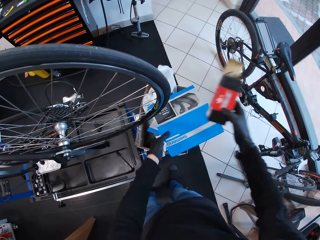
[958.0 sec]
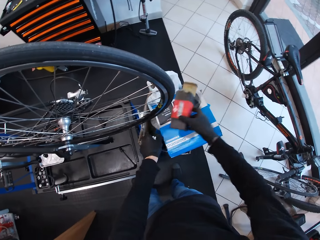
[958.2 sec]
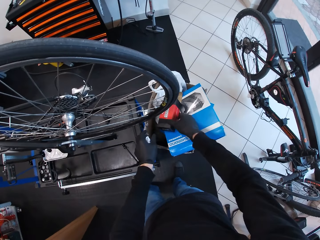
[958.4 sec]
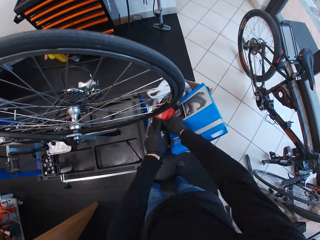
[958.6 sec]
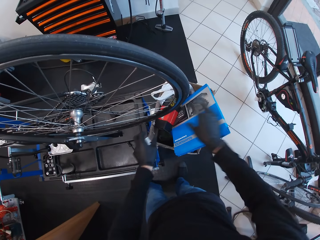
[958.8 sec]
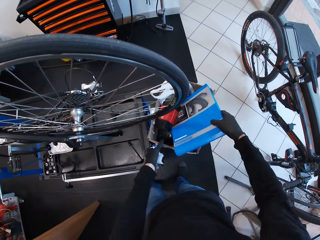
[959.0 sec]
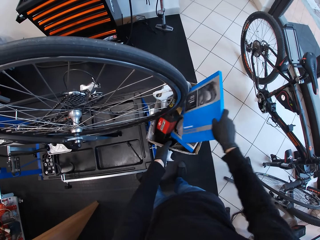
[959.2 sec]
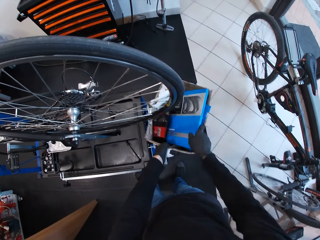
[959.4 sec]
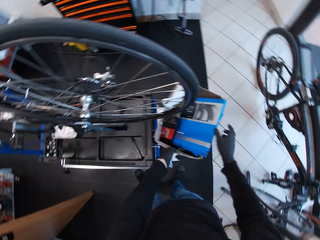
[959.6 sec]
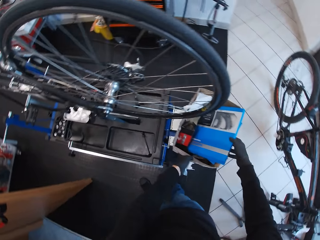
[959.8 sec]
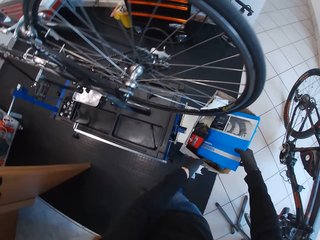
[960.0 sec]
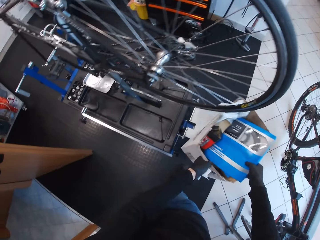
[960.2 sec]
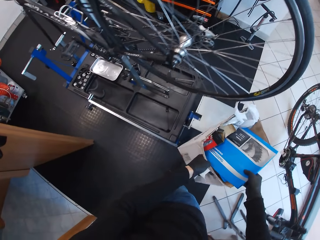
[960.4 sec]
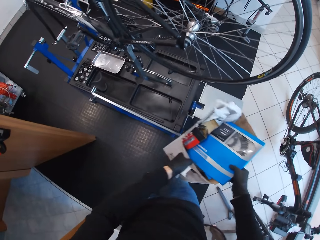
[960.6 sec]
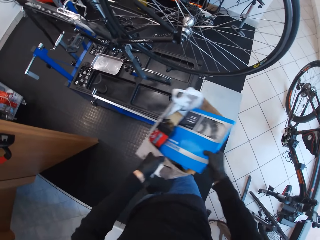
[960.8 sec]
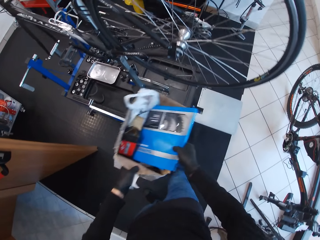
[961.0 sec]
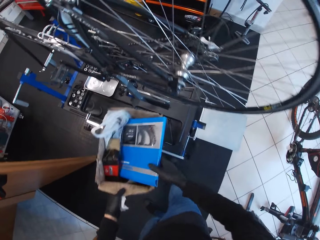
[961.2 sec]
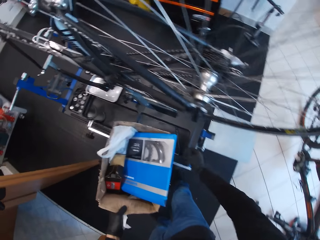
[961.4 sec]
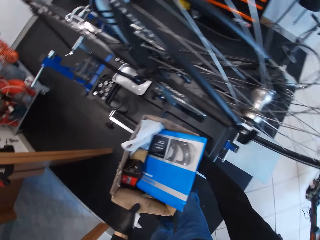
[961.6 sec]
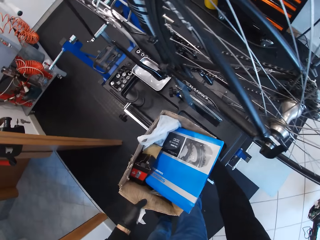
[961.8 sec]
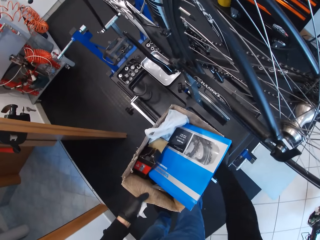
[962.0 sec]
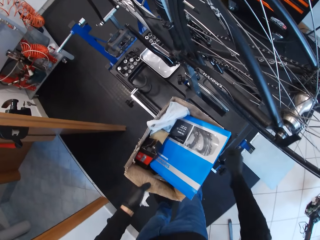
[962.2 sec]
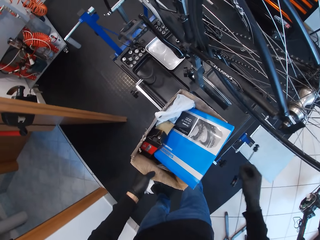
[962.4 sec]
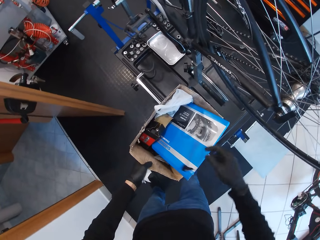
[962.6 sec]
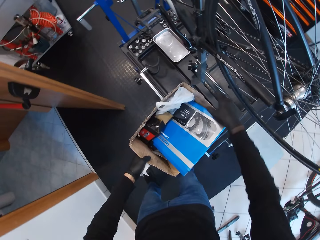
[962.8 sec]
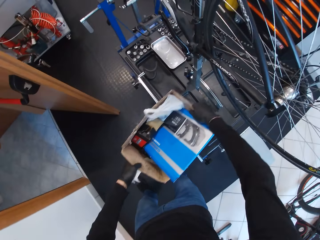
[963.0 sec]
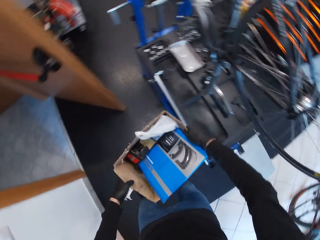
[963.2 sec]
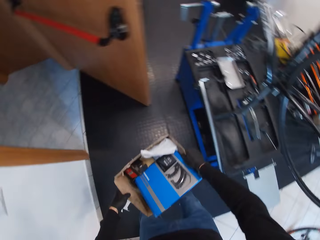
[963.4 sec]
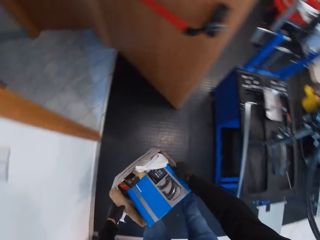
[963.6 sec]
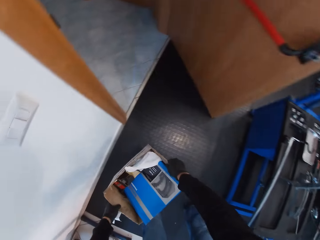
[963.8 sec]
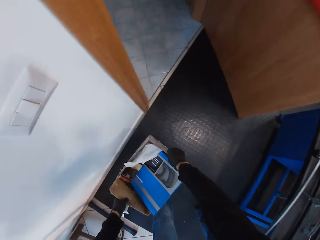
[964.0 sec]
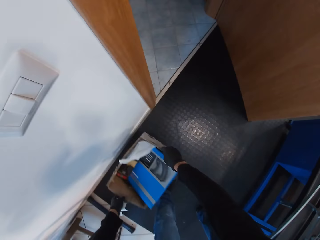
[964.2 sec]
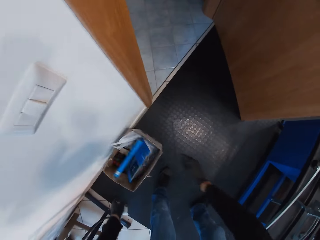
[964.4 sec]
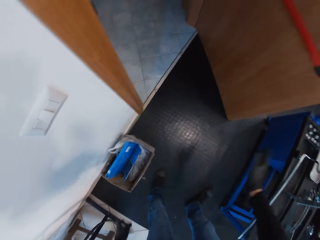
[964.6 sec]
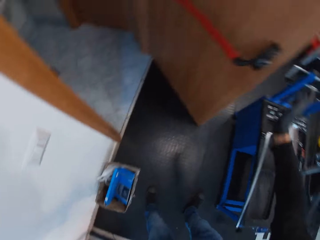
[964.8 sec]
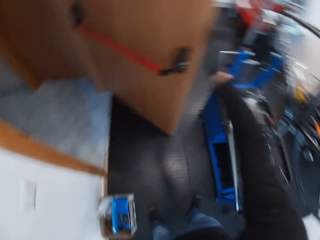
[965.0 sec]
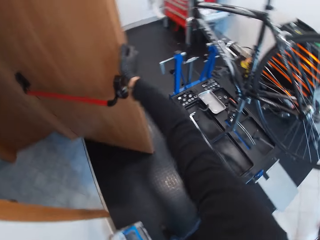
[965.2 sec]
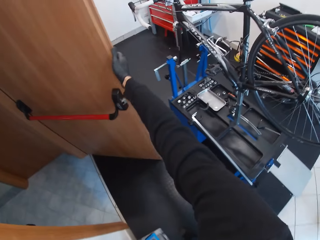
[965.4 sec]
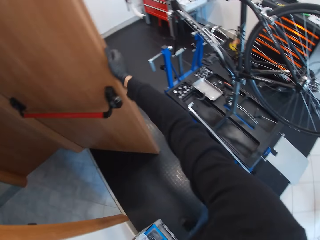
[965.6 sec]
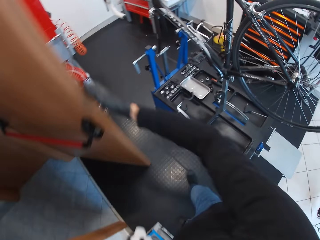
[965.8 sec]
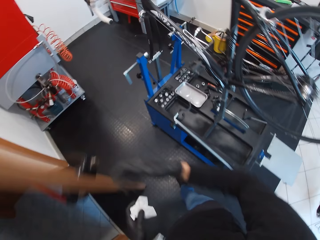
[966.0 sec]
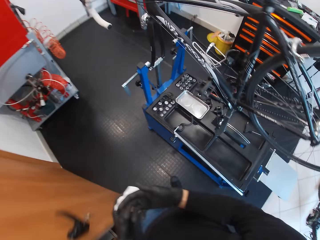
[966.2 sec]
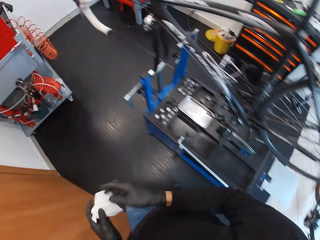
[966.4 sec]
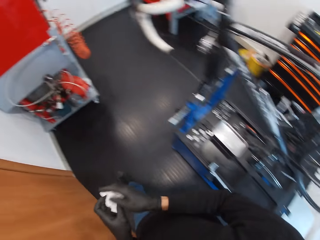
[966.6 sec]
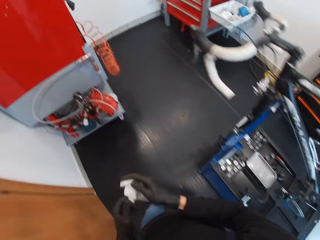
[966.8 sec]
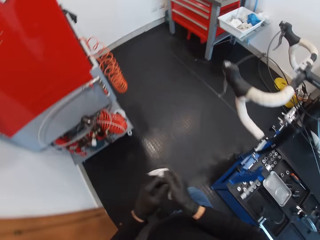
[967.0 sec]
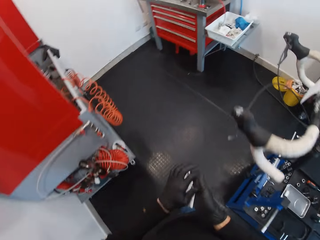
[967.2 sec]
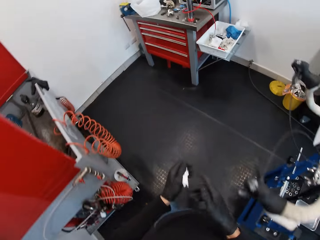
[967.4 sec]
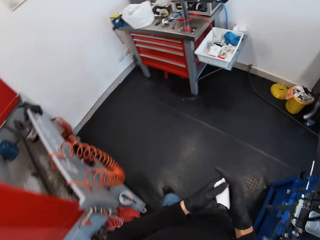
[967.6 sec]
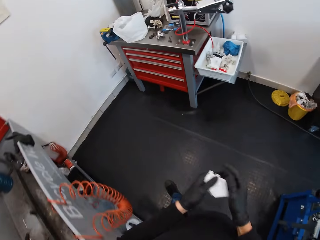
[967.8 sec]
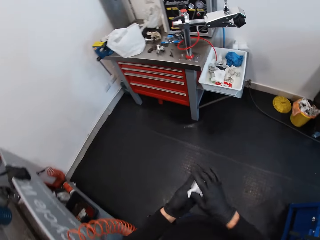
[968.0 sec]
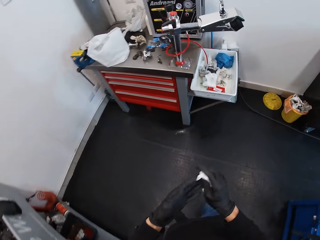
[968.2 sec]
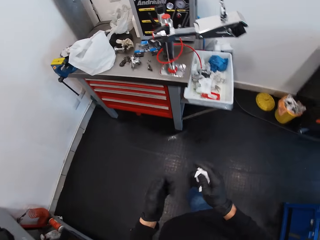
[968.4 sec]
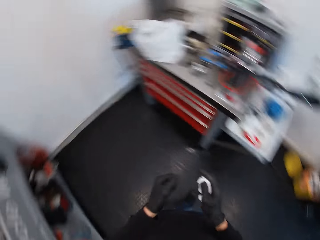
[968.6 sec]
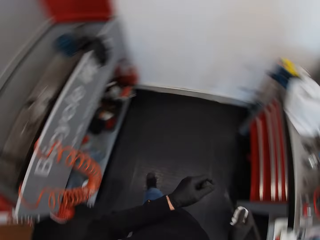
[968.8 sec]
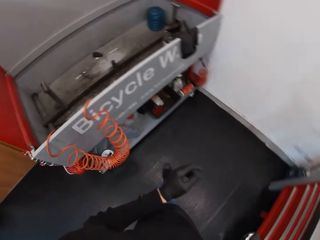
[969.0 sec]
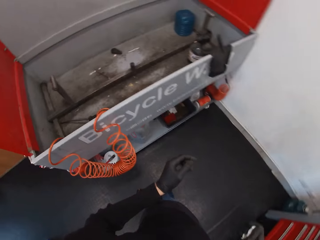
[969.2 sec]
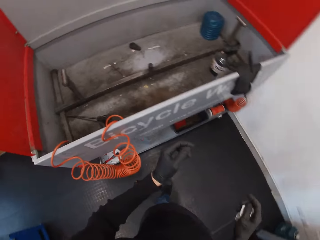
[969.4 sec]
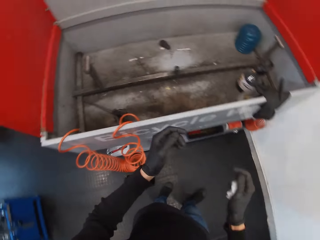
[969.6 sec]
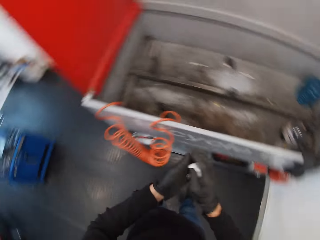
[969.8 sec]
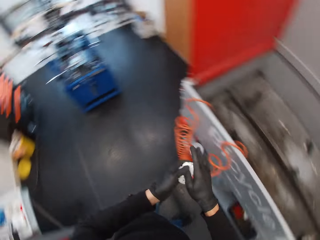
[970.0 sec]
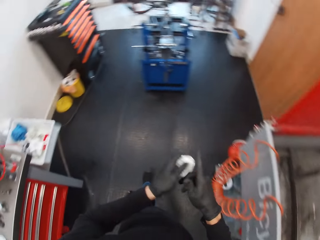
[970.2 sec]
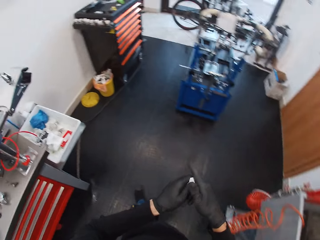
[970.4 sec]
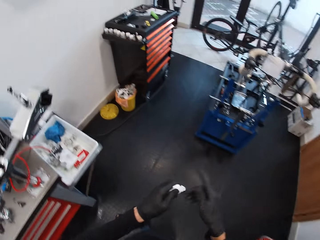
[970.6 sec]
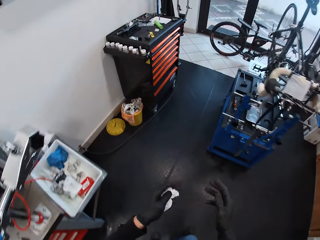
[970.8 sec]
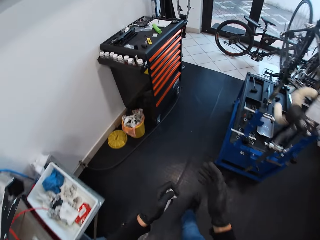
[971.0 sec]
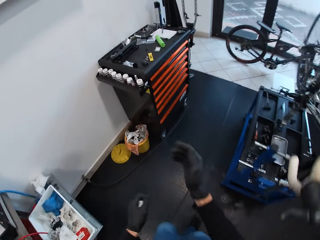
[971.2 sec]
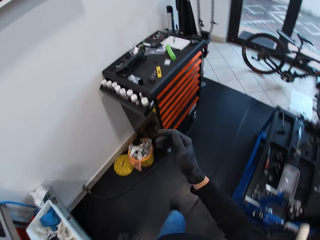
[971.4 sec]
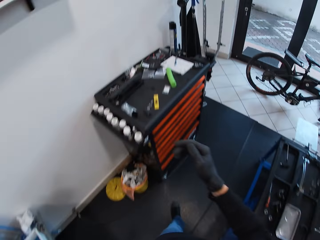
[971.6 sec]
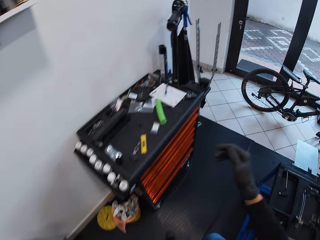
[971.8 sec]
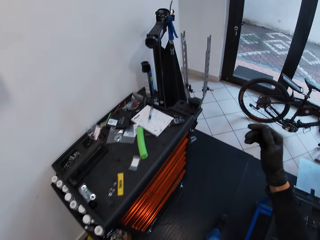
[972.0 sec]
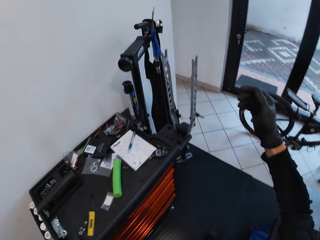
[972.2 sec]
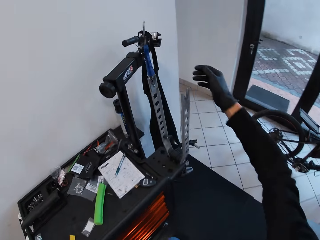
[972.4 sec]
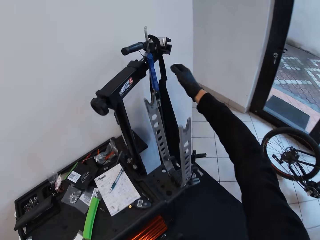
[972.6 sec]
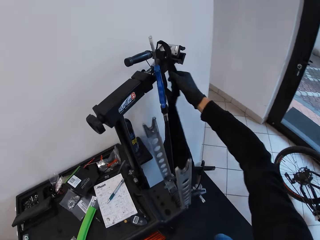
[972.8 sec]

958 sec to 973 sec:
The camera wearer puts the boxes in a big box on top of the plastic bag. He pushes the magazine into the box. He moves the box. He picks up the metal and throws the metal into the box. He puts a track axle in the box. He moves the box. He drops the box beside the wall. He closes the door. He walks towards the drawers. He turns to the other side. He walks in the room and wipes his hands with tissue paper. He walks towards the drawers.

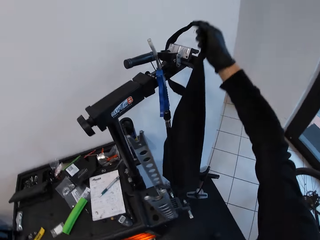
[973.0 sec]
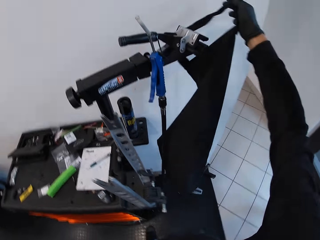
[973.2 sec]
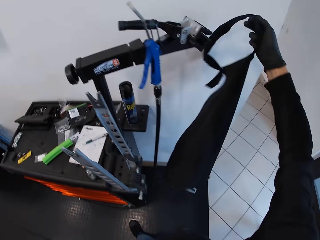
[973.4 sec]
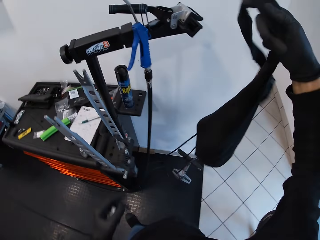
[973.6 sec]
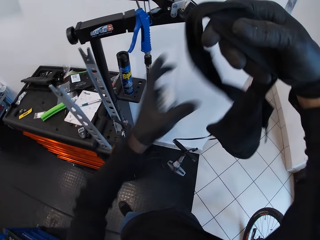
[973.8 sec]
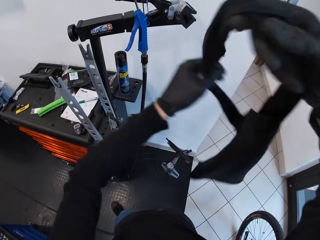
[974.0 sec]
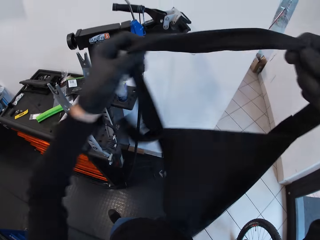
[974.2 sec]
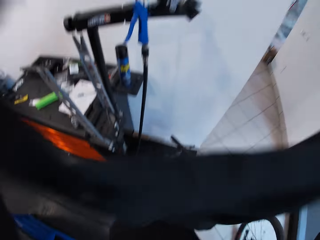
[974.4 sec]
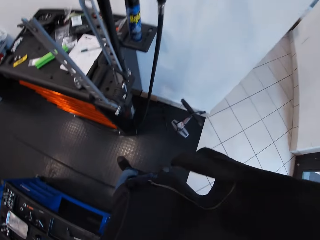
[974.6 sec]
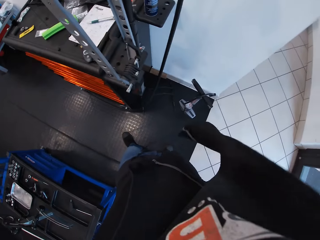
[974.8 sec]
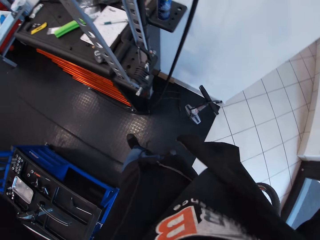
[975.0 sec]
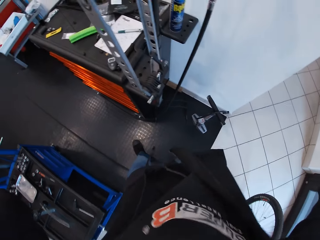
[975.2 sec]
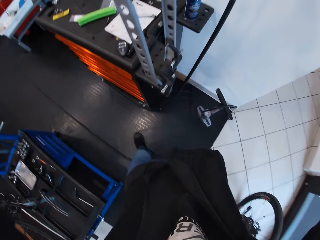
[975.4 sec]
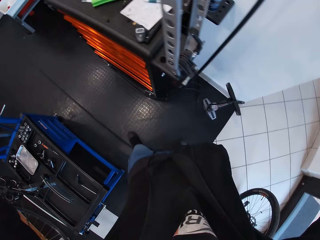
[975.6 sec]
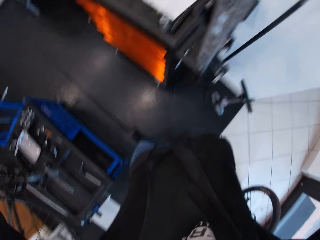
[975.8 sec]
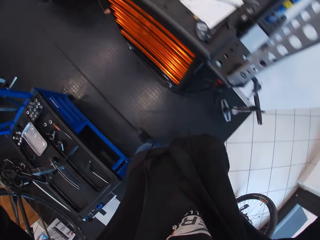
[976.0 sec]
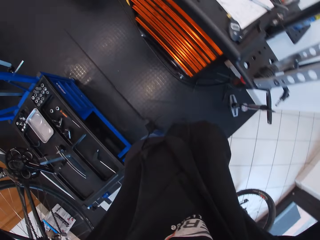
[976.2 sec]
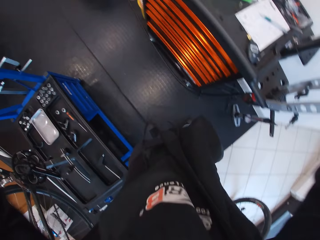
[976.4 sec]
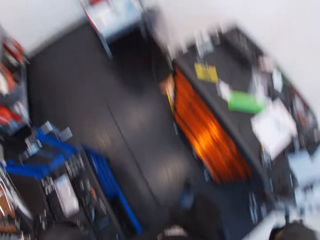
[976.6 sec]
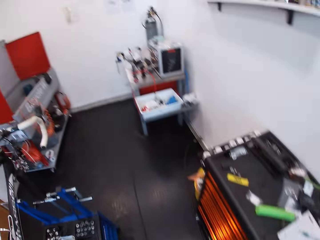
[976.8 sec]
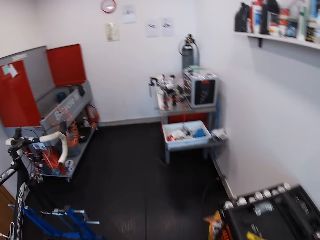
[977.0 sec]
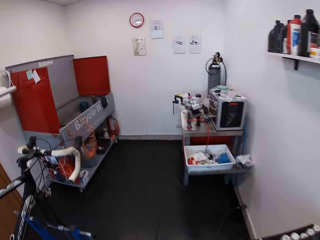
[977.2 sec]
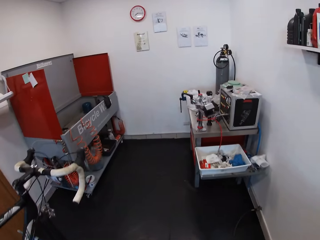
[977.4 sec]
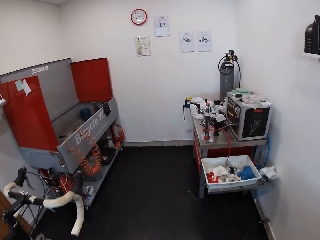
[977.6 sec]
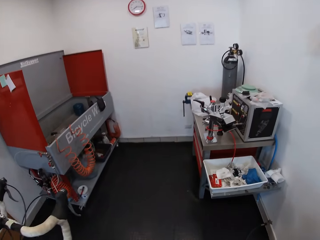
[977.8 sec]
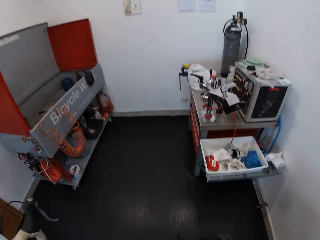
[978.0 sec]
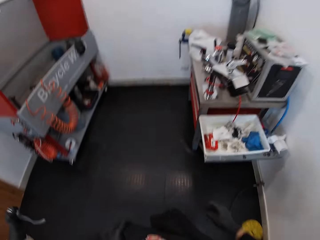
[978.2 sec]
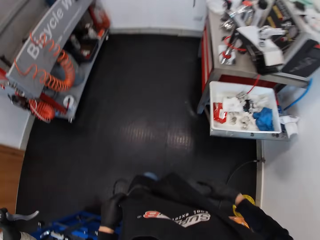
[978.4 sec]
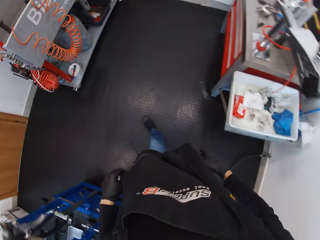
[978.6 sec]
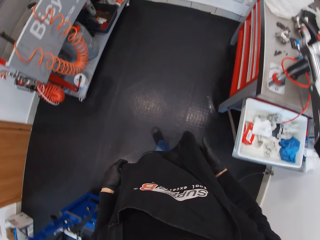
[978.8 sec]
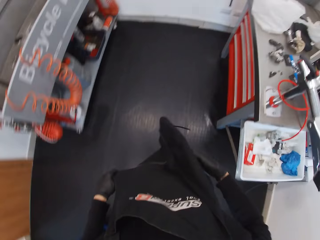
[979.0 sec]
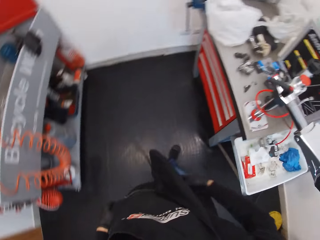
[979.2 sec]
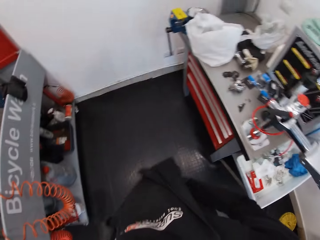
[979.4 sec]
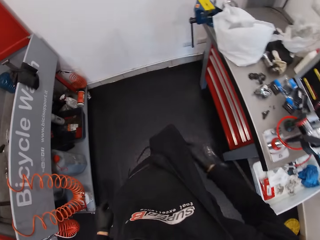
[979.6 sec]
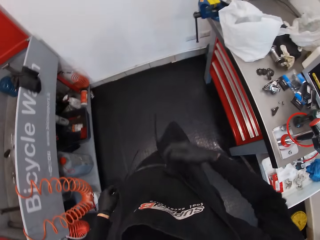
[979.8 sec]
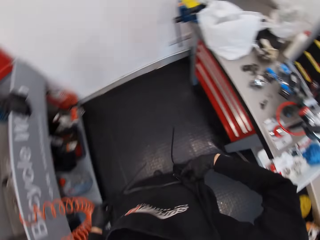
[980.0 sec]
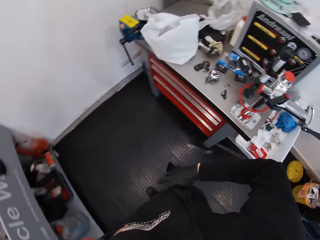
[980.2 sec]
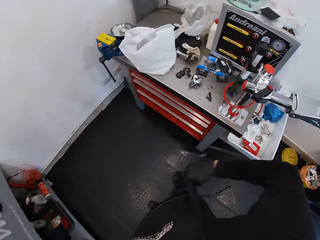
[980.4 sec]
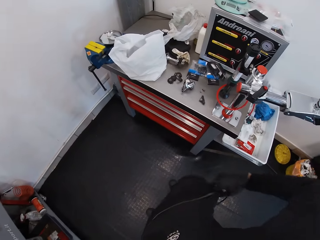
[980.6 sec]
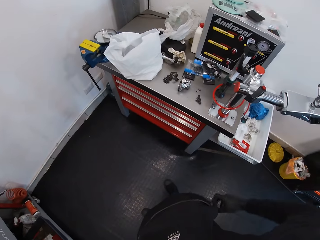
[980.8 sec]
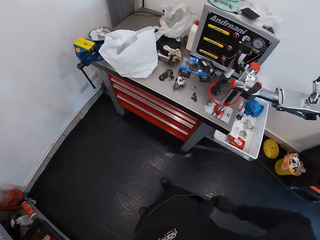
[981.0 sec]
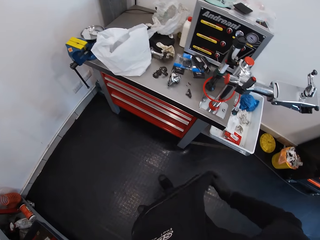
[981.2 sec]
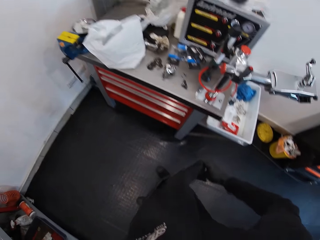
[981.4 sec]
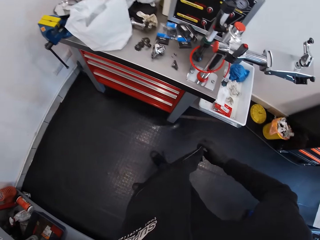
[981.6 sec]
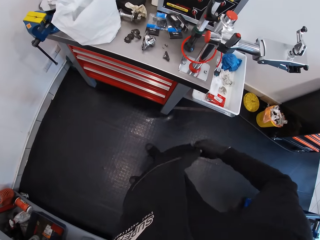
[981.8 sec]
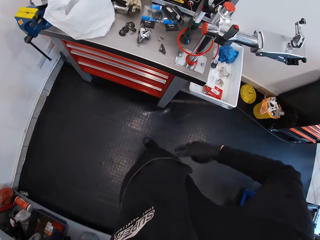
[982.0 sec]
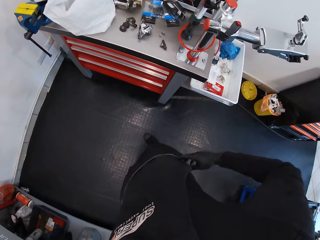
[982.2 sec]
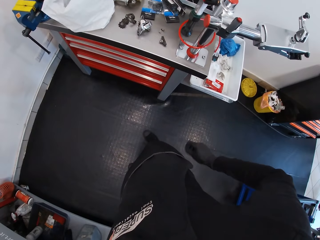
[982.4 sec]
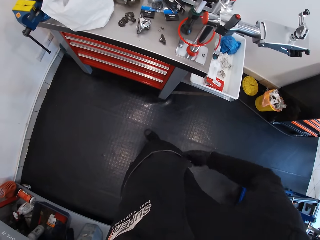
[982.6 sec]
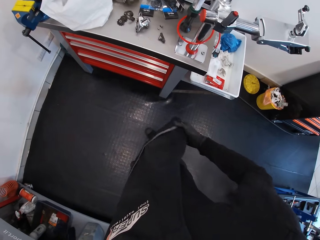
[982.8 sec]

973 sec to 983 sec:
The camera wearer walks across the room. They pick up the apron. They wear the apron. They walk around the room. They stop walking. They hold the apron.
